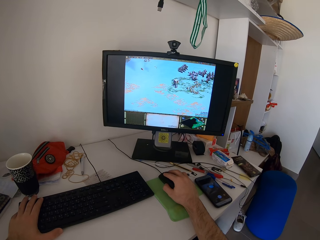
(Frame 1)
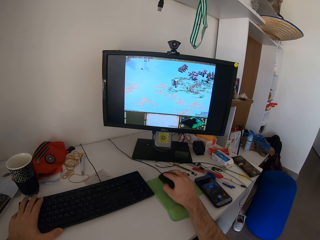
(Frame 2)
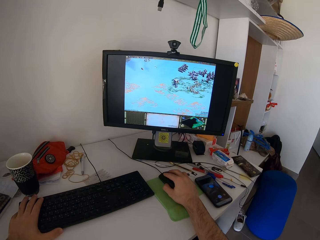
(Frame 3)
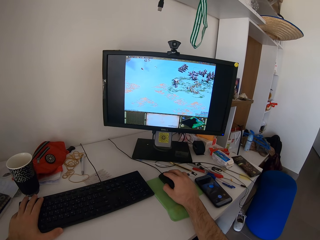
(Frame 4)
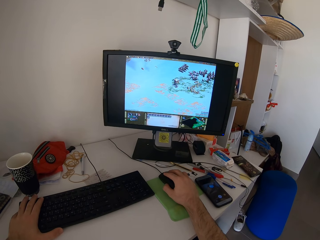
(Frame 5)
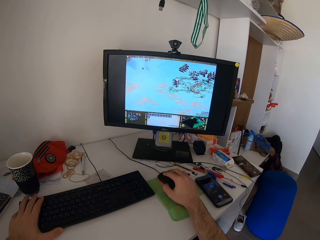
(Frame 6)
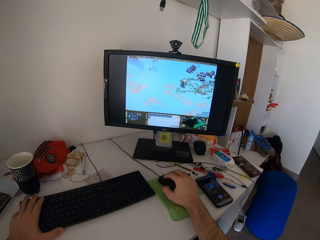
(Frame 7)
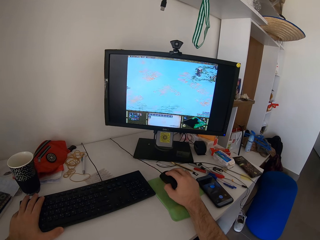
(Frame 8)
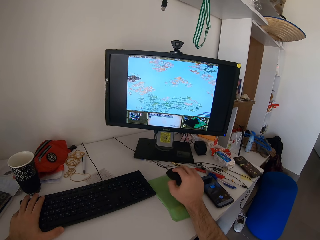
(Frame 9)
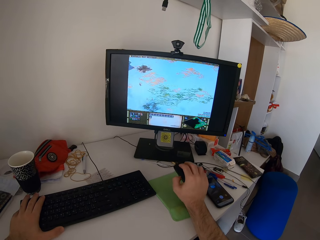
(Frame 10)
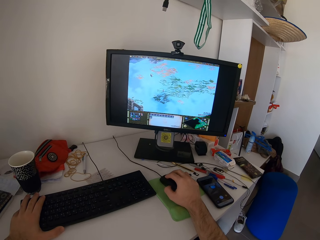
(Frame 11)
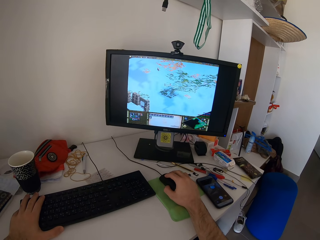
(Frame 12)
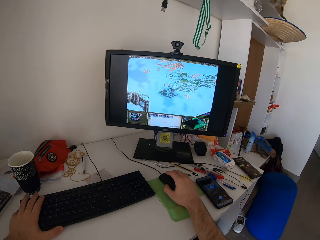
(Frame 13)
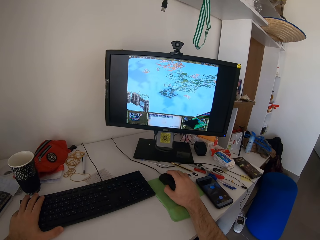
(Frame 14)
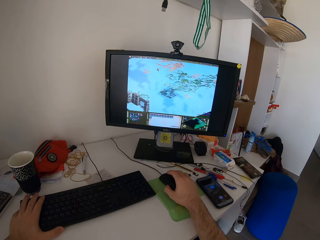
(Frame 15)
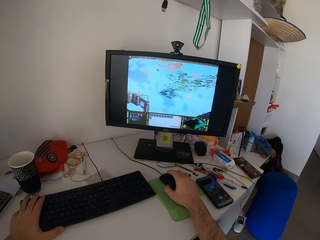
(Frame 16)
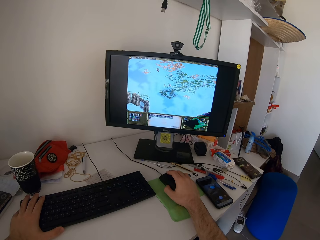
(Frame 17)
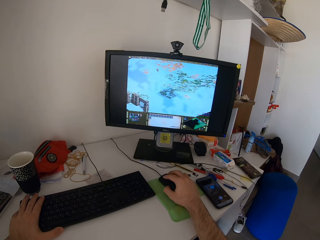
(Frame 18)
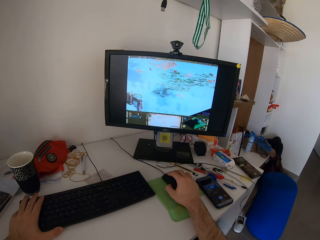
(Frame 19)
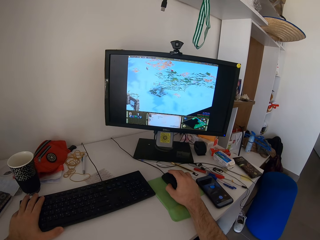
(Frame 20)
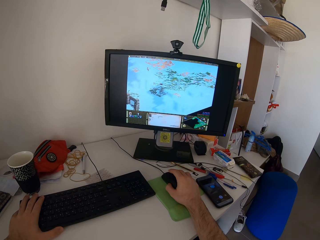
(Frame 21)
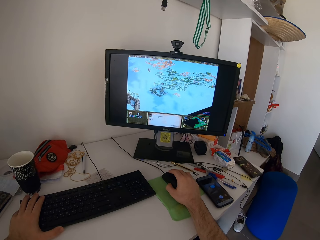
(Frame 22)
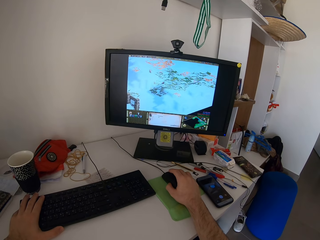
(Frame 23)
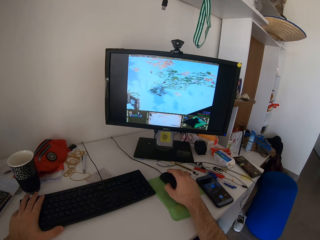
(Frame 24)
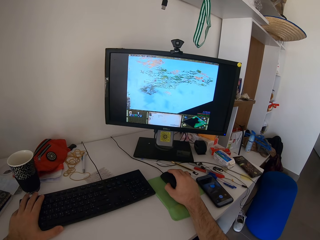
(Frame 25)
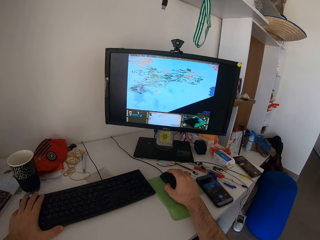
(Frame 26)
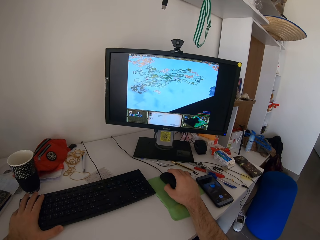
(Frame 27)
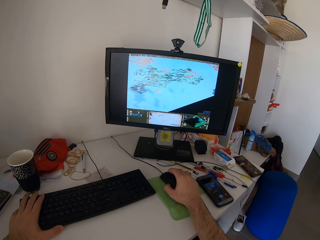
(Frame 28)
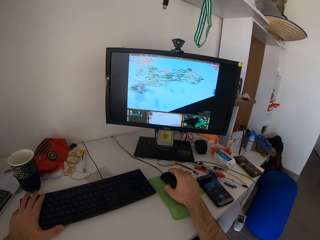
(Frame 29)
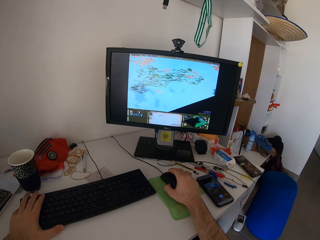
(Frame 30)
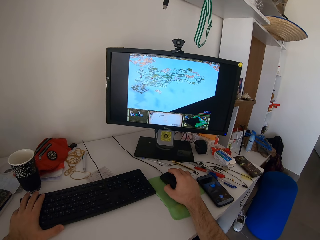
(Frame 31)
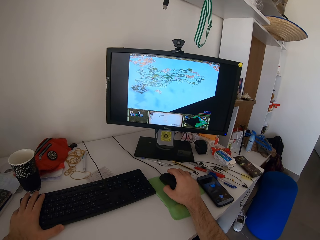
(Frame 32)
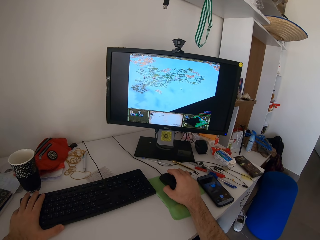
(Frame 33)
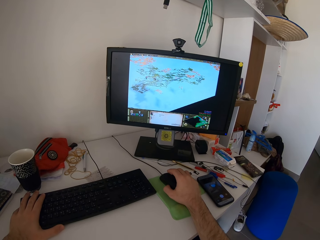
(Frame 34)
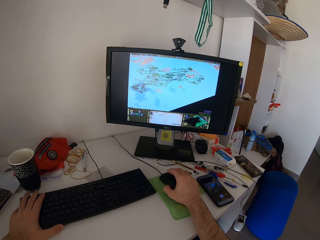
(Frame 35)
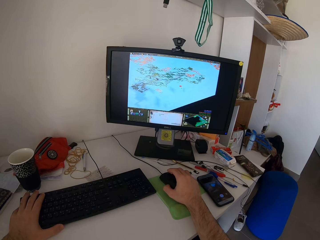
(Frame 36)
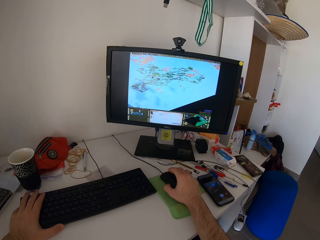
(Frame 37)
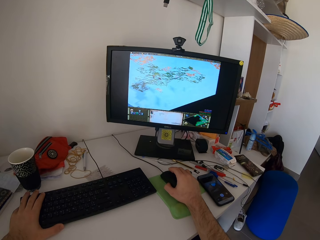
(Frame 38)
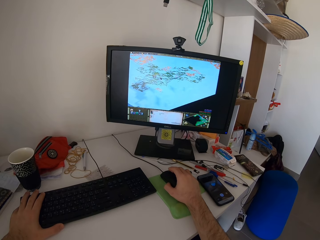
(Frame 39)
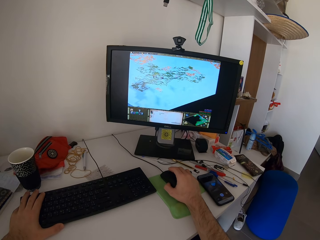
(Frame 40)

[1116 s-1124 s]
The camera wearer adjusts the hand holding a mouse. They play a video game with the mouse.

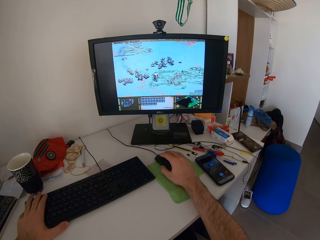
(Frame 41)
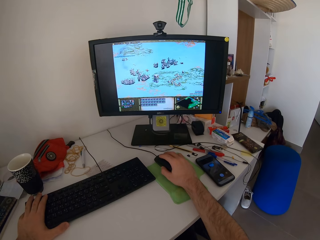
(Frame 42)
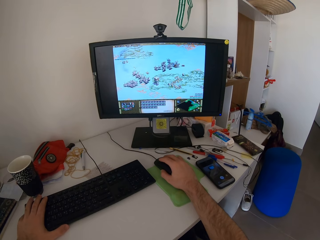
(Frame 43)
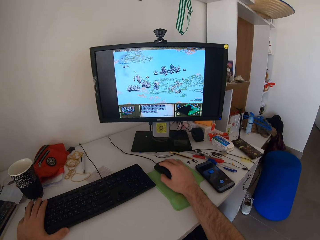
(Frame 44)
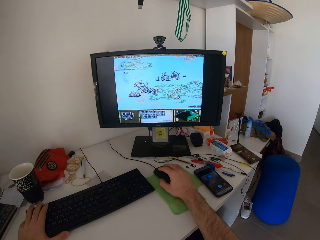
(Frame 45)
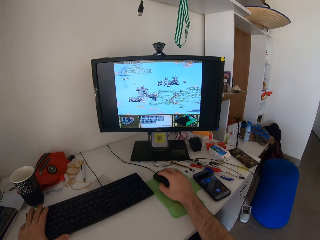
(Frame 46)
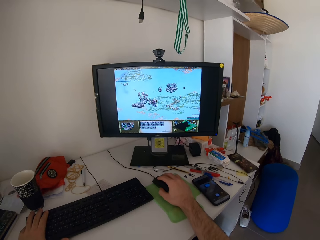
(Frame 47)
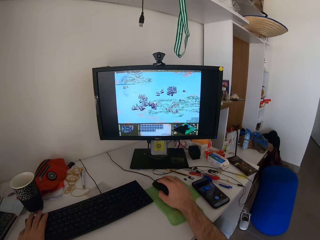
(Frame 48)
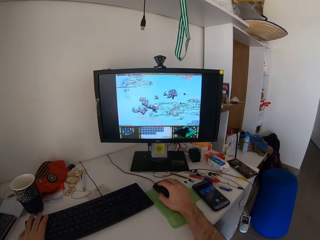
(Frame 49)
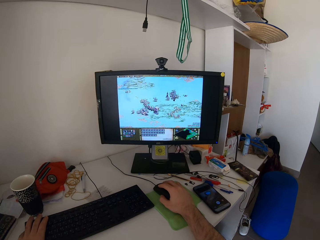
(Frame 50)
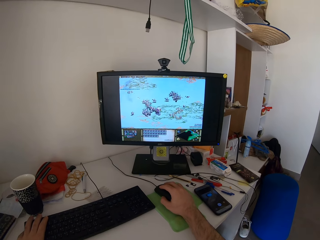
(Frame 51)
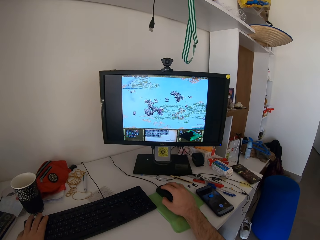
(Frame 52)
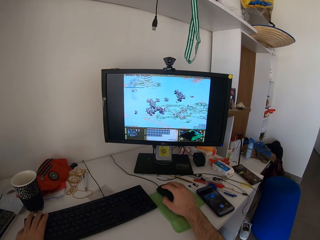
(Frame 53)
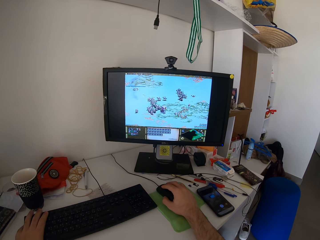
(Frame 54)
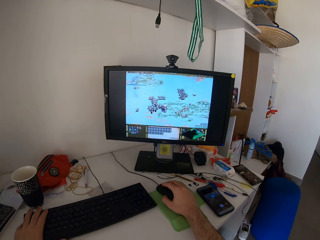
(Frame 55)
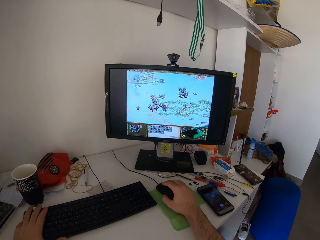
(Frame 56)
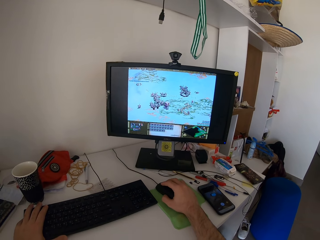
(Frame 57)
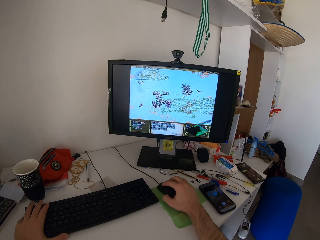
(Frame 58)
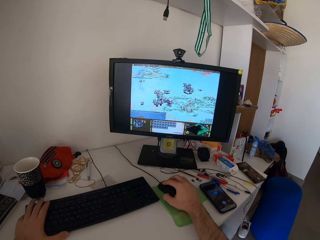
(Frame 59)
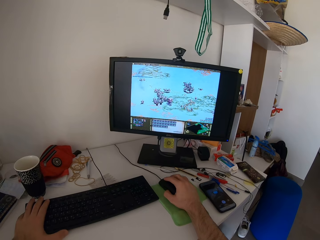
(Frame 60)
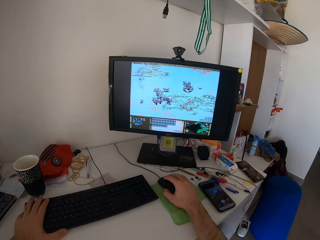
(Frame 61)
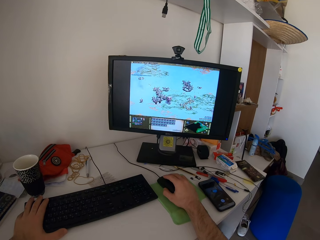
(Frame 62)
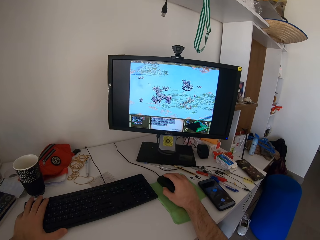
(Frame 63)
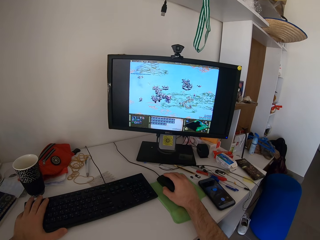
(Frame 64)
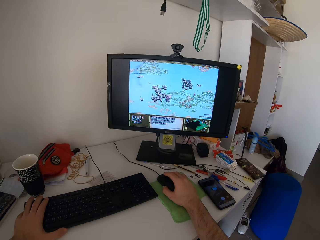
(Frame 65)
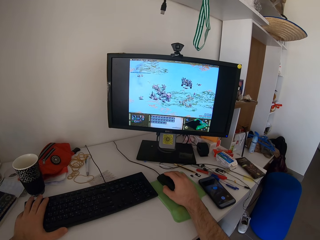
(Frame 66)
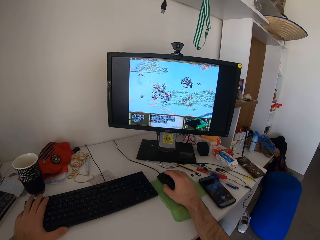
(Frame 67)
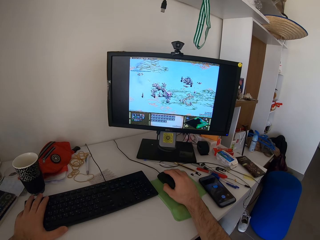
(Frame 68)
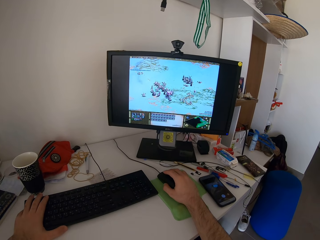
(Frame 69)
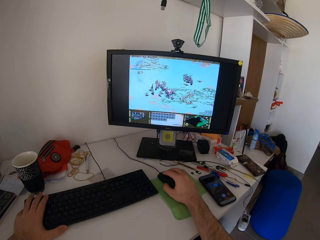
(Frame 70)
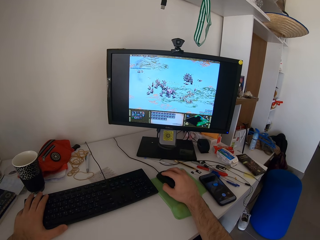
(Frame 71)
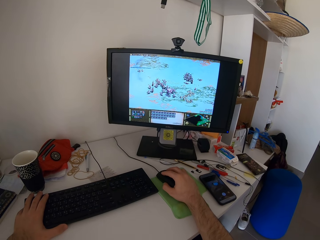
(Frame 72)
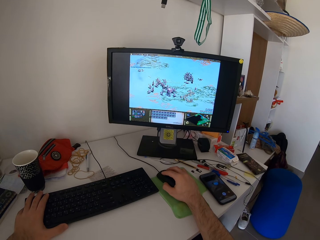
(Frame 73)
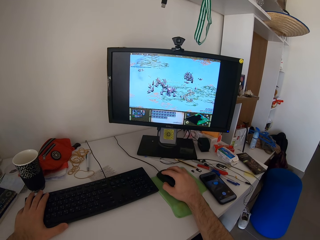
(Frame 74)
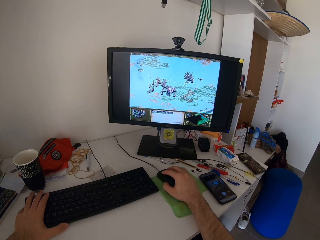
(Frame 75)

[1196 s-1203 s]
The camera wearer moves his head.

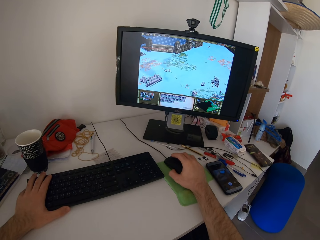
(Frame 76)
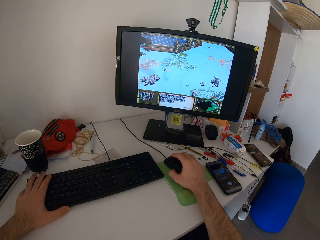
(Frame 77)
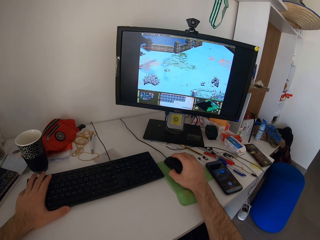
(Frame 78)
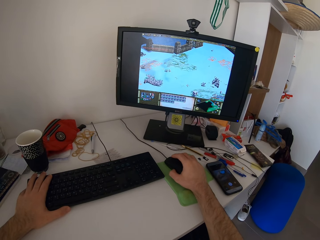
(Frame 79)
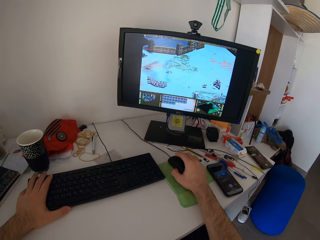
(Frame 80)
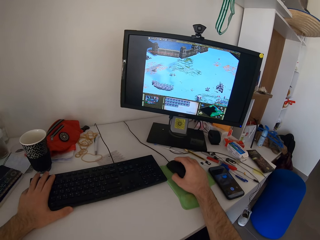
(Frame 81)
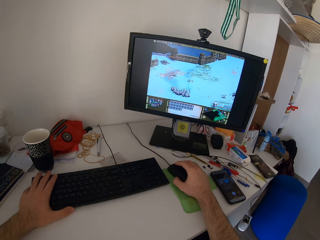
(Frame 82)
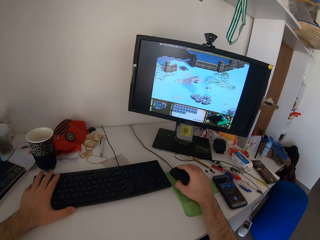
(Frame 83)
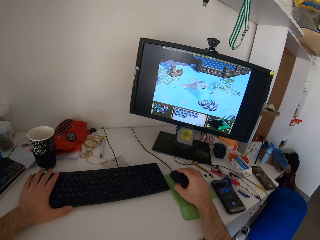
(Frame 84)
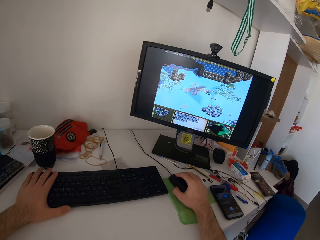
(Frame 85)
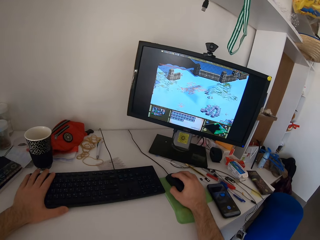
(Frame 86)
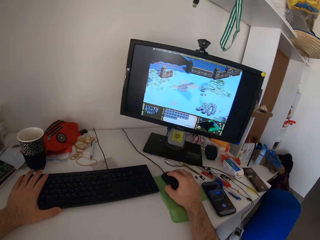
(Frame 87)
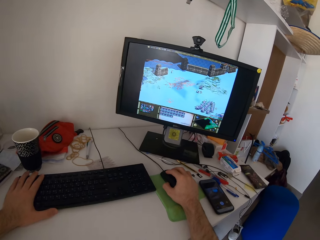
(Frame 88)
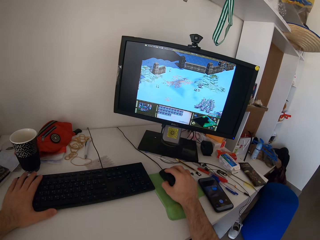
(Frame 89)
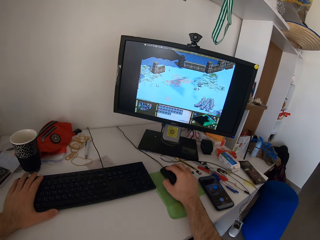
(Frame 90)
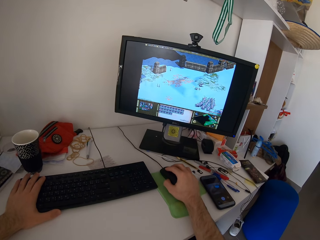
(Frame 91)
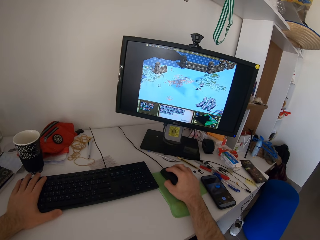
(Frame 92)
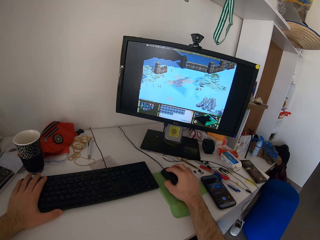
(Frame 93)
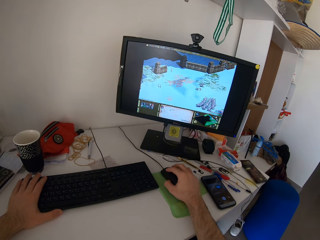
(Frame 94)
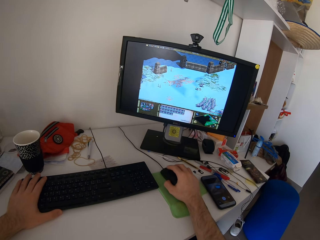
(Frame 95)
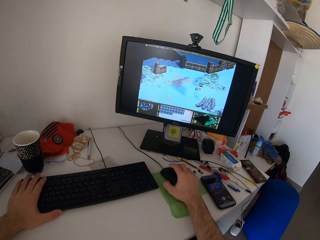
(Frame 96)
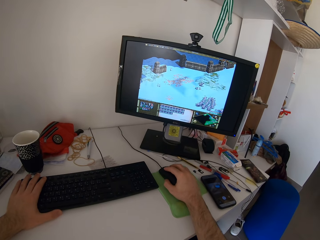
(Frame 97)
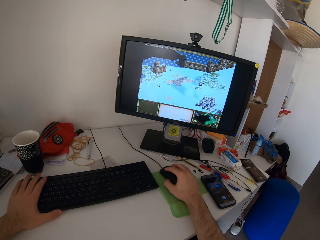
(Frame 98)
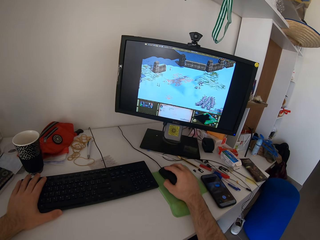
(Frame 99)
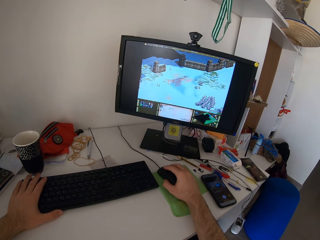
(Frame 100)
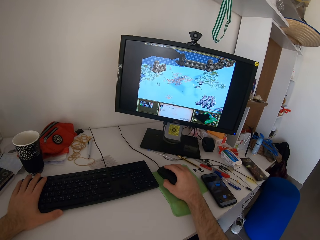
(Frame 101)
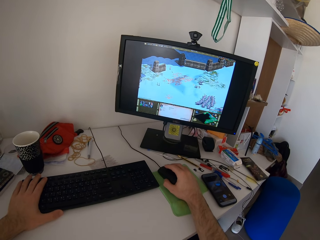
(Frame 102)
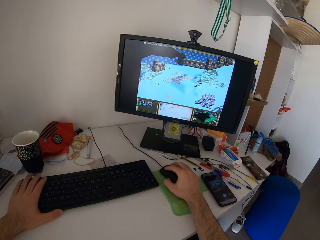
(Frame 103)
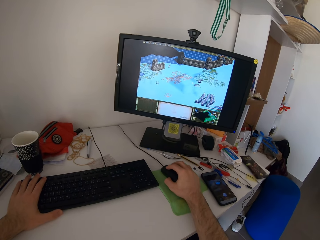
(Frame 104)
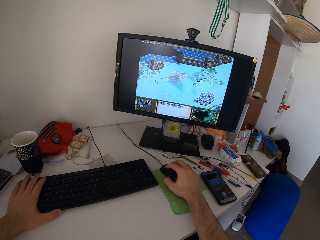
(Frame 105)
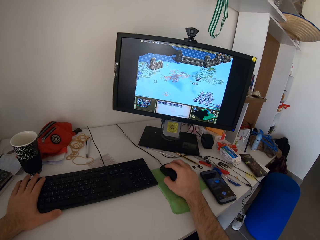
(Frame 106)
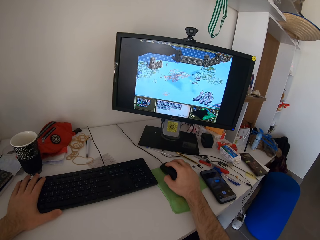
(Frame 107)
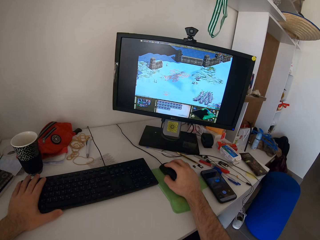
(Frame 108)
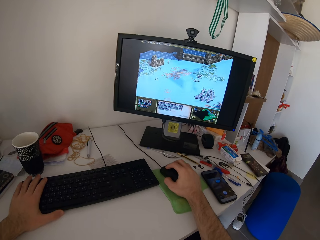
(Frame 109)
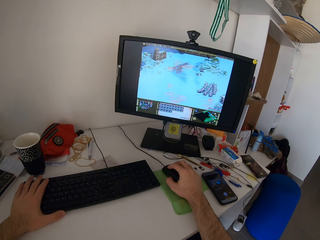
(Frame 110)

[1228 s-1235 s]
The camera wearer moves his head.
